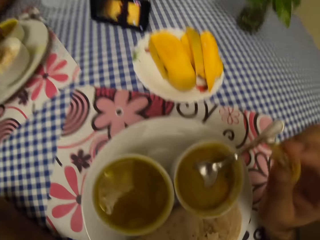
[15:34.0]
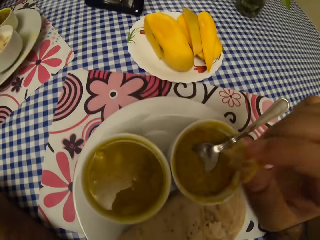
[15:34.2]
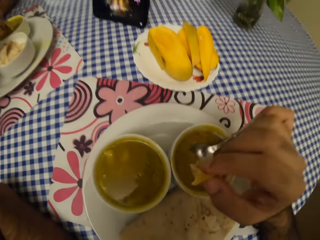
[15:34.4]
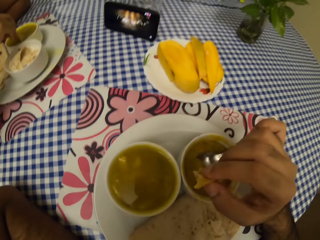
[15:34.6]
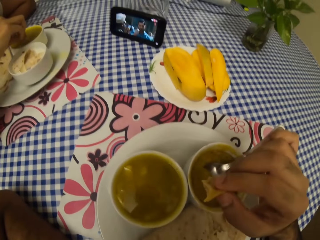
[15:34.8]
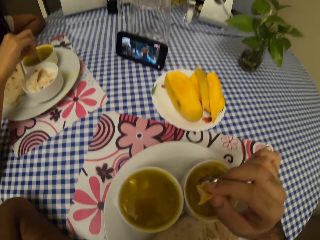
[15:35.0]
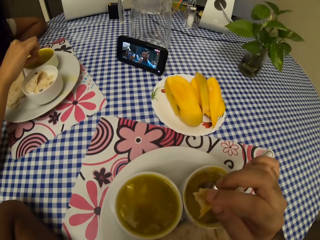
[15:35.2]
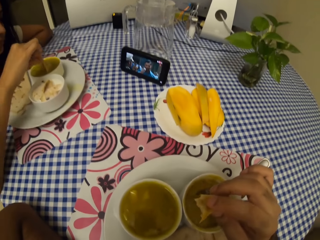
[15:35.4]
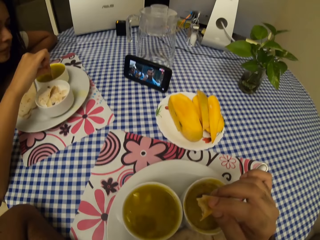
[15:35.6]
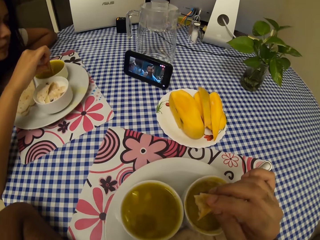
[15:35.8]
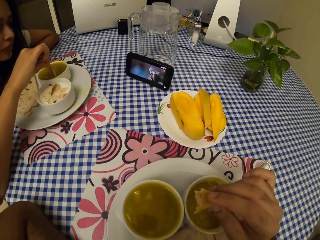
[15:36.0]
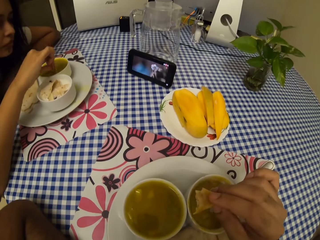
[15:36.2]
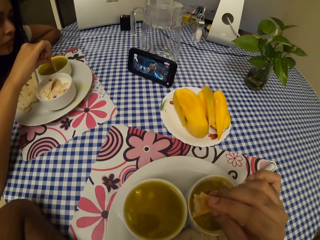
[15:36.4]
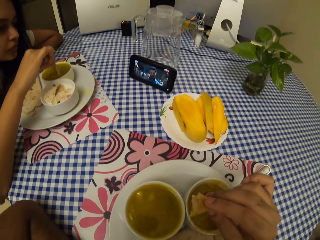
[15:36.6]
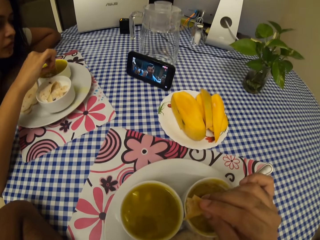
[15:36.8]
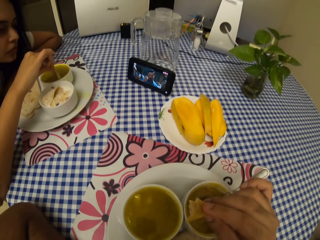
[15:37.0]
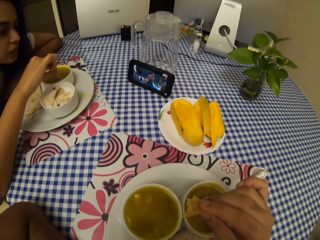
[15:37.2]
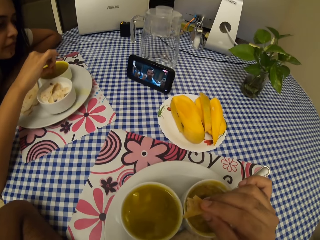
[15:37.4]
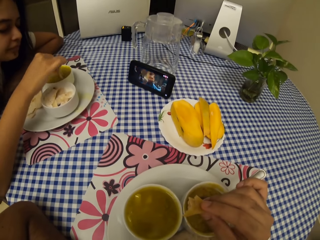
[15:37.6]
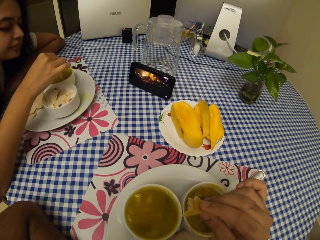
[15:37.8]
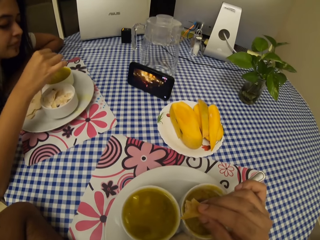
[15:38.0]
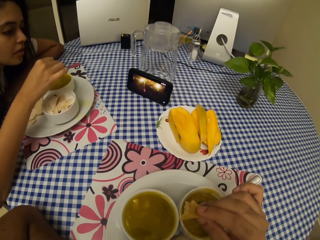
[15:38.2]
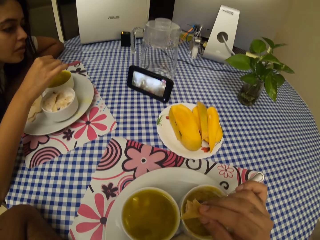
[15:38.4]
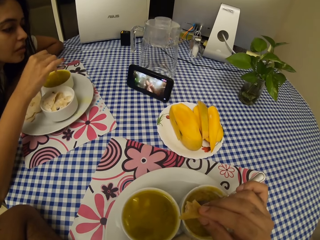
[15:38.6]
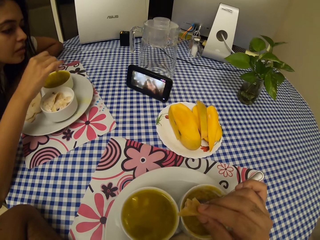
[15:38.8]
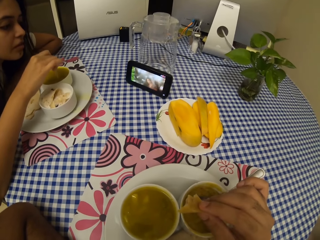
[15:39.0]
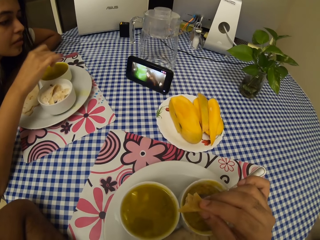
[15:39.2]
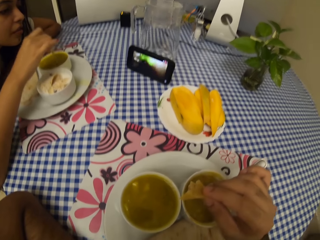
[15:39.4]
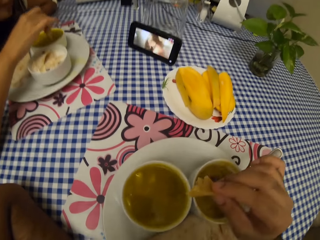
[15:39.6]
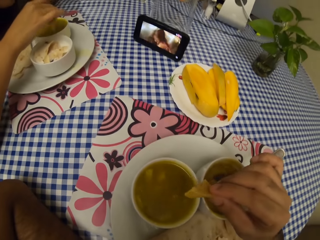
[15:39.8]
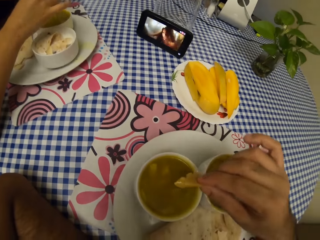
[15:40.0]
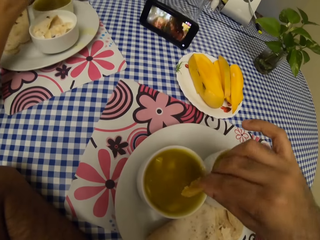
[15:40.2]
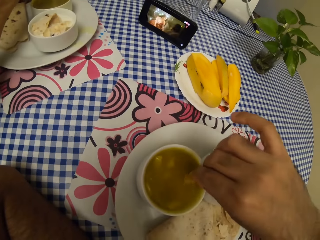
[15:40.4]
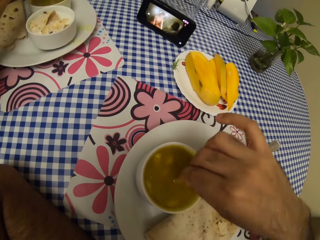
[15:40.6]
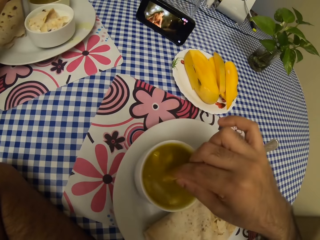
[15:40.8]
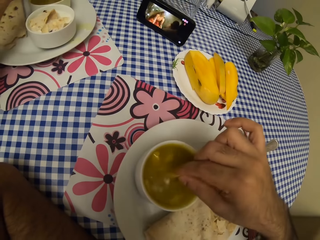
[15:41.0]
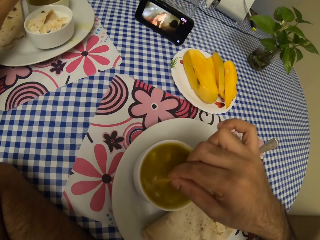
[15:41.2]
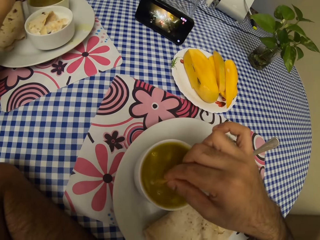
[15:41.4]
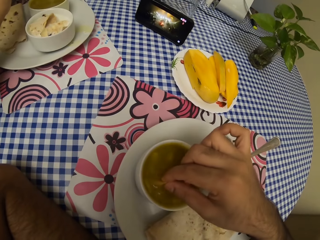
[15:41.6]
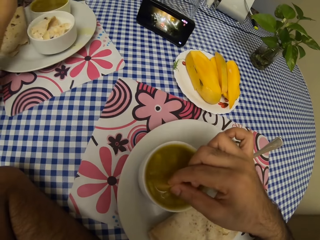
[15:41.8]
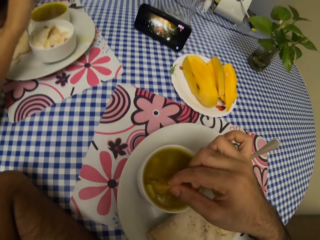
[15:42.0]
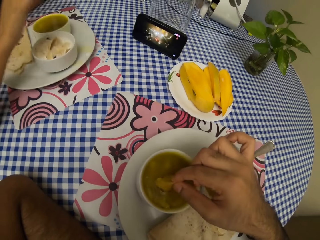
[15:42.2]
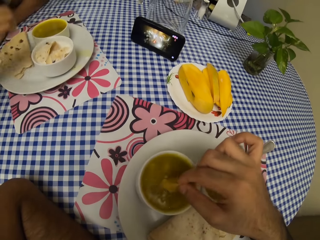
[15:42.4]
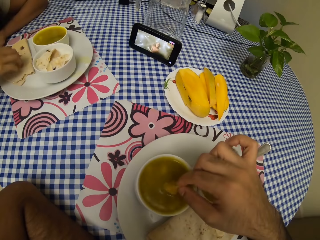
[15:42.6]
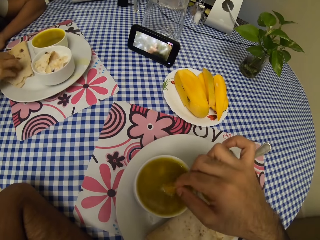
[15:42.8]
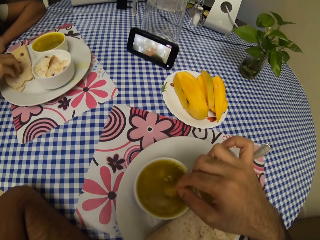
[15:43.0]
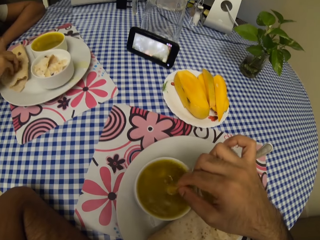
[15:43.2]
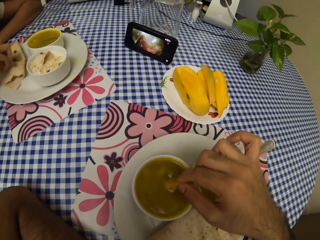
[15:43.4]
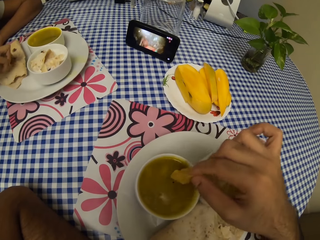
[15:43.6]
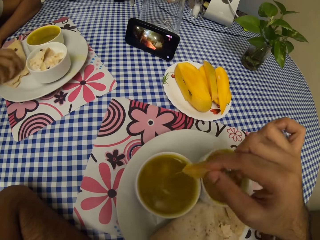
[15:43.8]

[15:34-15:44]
The camera wearer looks around. They dip the roti in the soup.

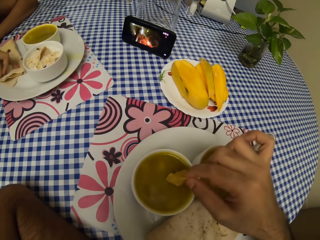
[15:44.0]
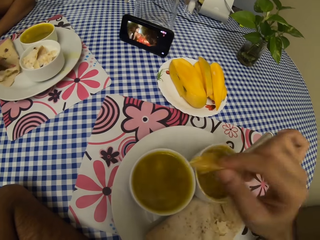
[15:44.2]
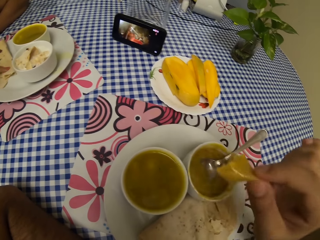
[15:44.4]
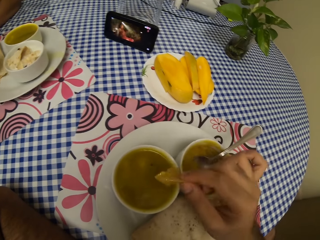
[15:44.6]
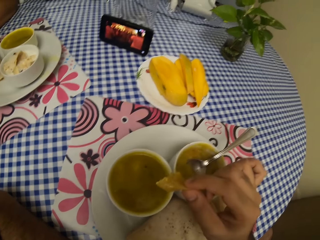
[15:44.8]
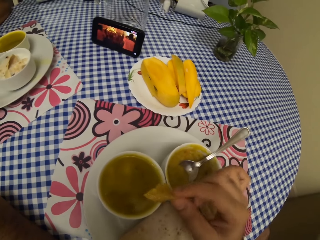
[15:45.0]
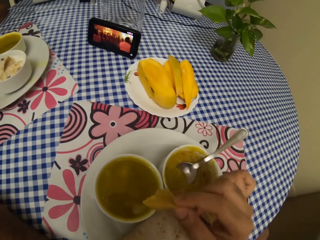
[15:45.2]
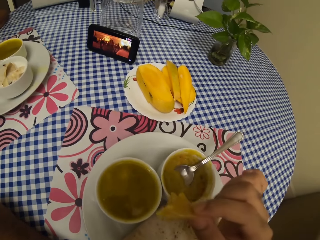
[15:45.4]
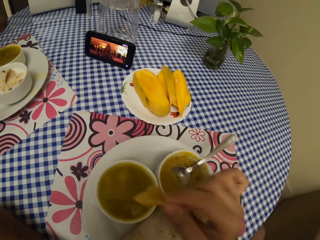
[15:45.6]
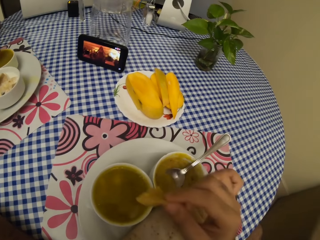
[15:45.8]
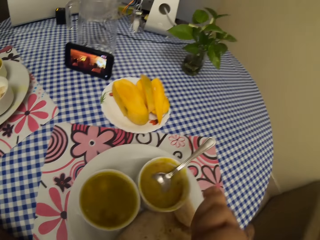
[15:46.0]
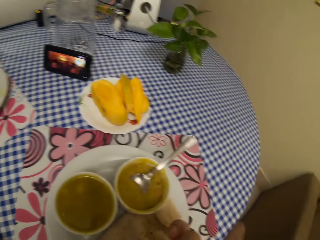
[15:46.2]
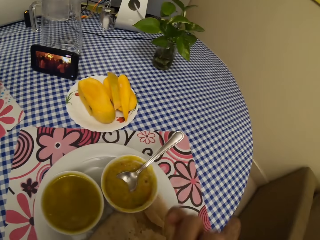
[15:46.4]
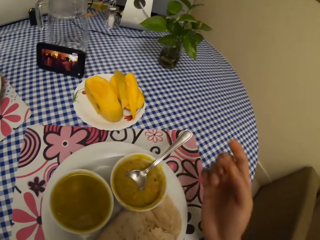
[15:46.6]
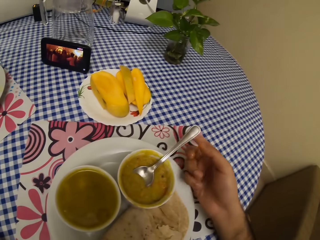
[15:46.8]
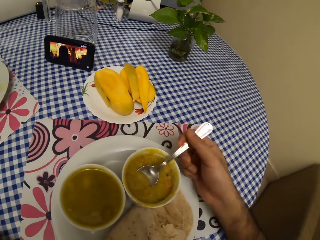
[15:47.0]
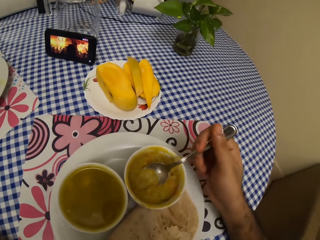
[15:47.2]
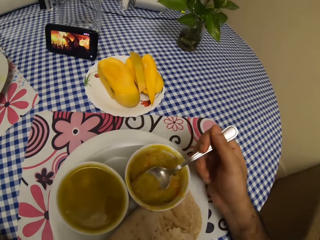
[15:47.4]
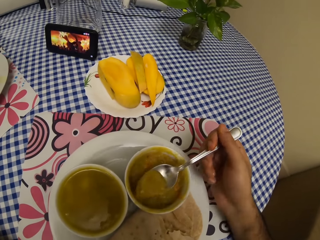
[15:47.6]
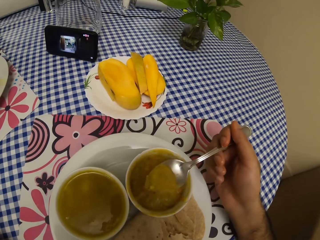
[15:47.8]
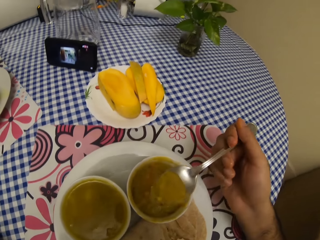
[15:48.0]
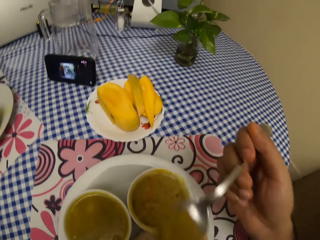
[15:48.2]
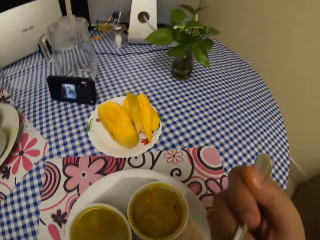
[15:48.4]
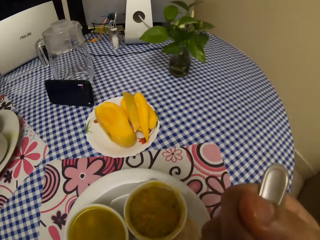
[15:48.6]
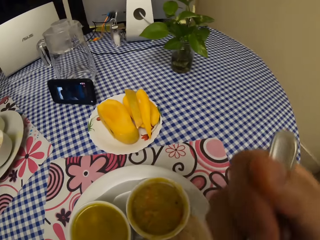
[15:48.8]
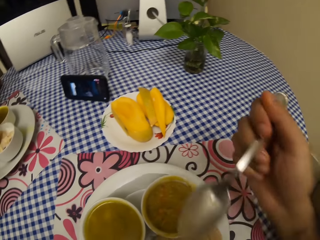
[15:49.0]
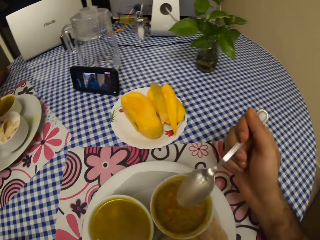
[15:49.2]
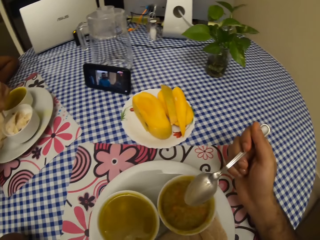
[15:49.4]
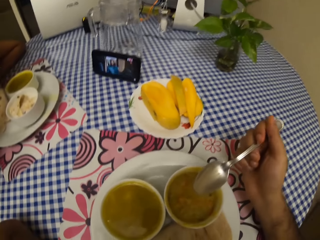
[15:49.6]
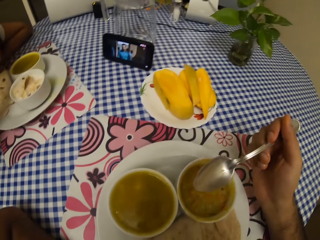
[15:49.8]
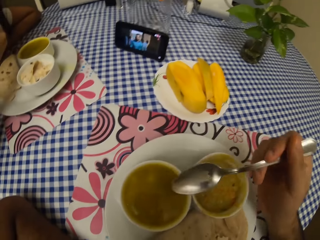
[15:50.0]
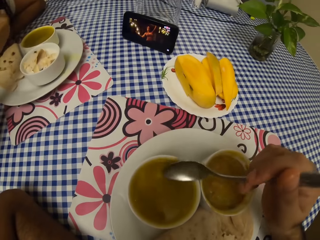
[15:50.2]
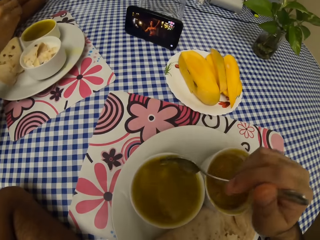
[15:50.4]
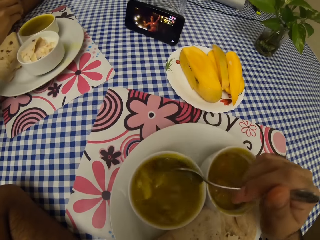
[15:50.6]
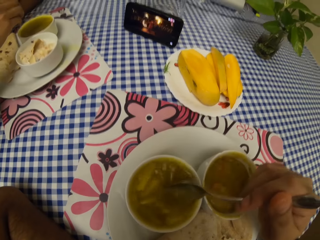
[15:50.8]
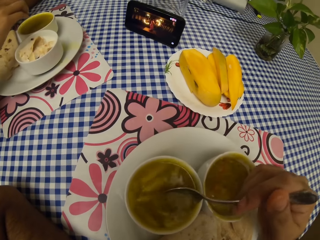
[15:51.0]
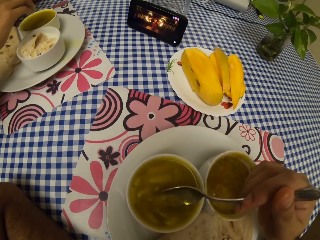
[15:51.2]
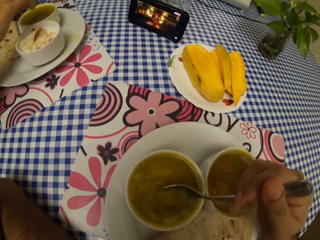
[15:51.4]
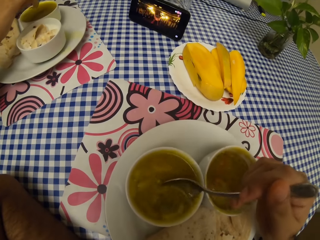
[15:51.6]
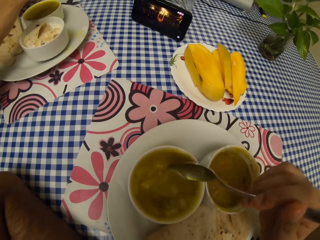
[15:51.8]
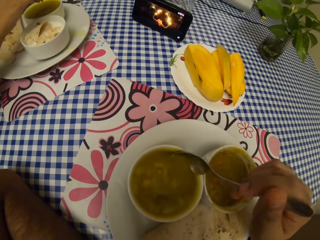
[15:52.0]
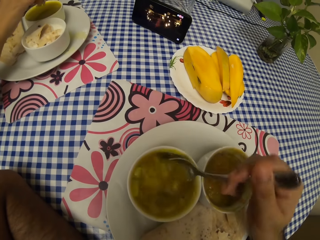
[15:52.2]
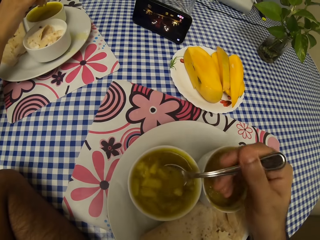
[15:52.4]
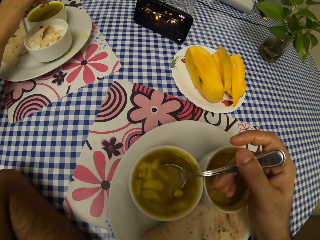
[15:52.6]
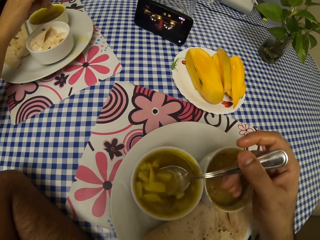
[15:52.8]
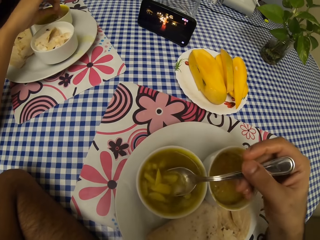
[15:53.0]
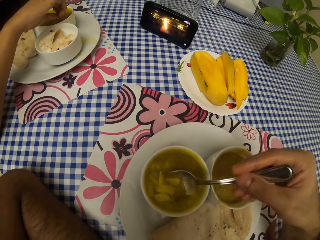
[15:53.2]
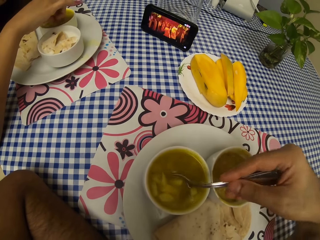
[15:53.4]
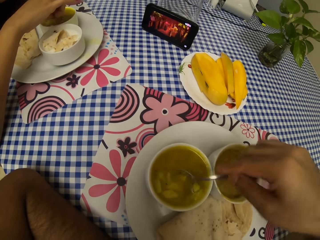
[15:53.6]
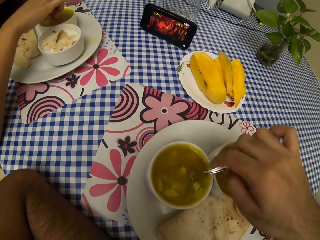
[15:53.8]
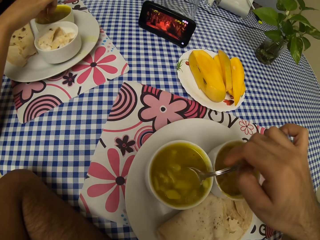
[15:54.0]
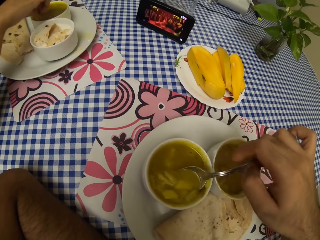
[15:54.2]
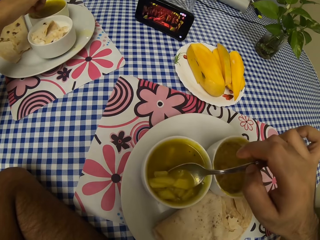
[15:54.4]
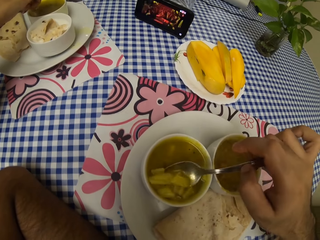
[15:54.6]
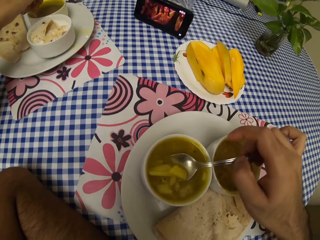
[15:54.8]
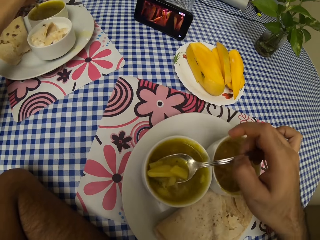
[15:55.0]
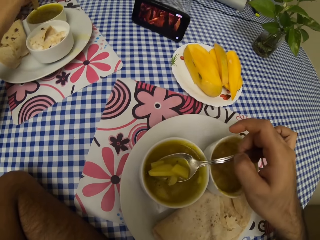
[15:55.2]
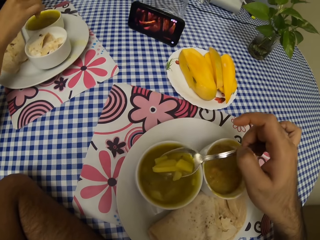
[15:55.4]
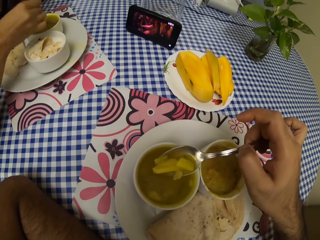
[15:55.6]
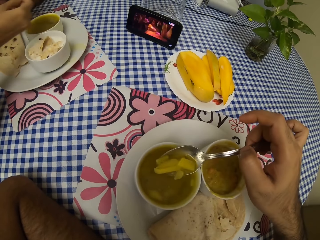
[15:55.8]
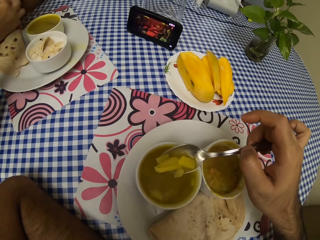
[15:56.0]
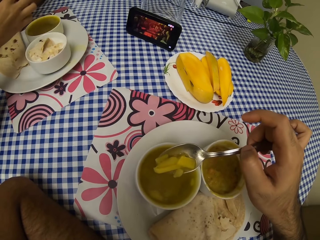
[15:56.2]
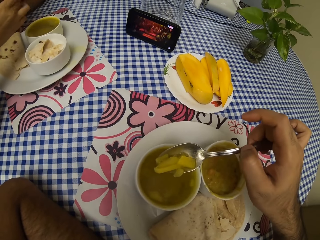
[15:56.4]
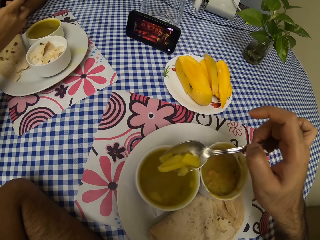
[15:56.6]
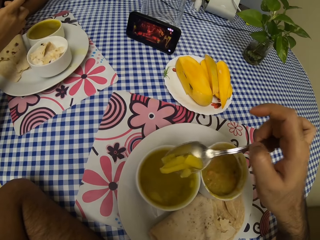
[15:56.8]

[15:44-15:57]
The camera wearer eats the flatbread. They pick up the spoon. They scoop food from the bowl. They eat the food with the spoon. They put the spoon in the bowl. They stir the soup. They scoop food from the bowl.
